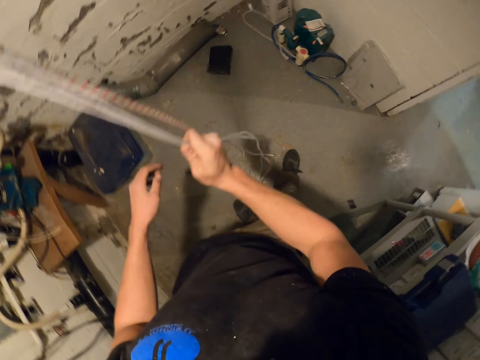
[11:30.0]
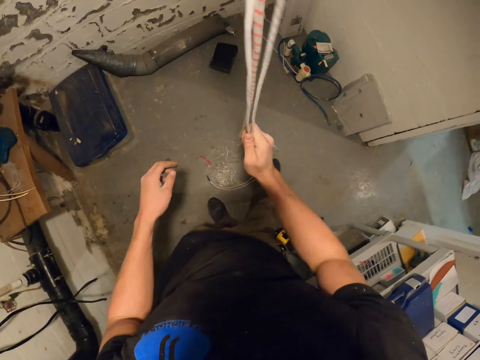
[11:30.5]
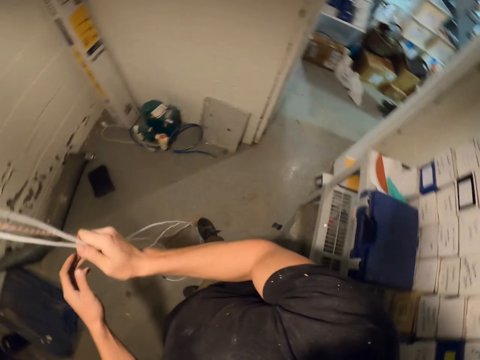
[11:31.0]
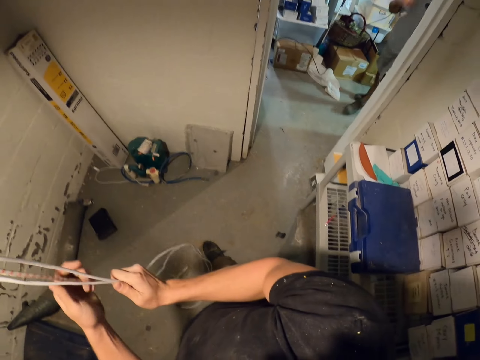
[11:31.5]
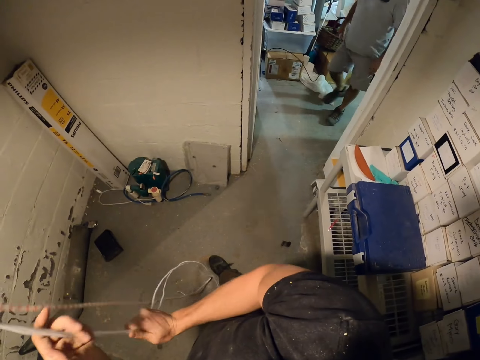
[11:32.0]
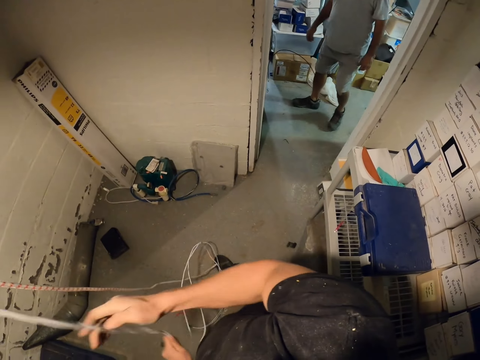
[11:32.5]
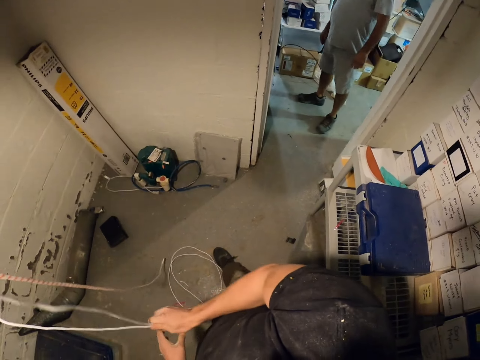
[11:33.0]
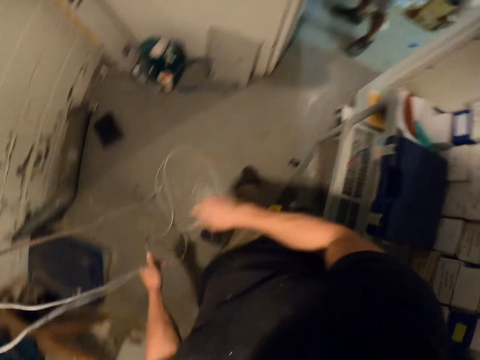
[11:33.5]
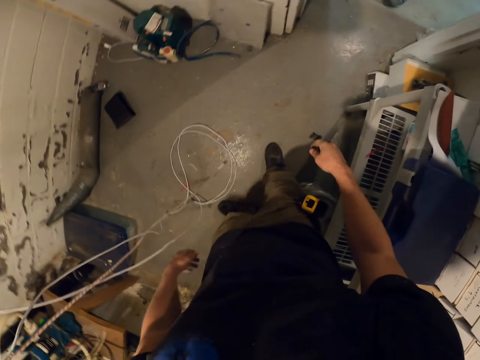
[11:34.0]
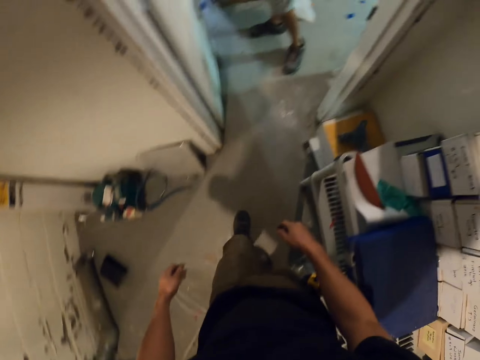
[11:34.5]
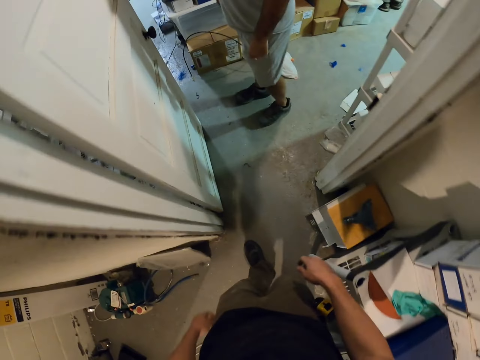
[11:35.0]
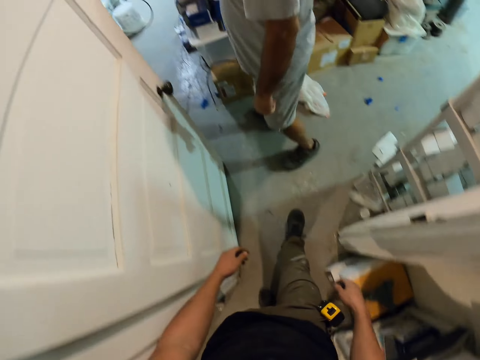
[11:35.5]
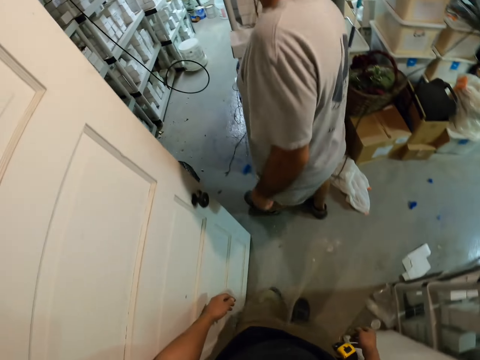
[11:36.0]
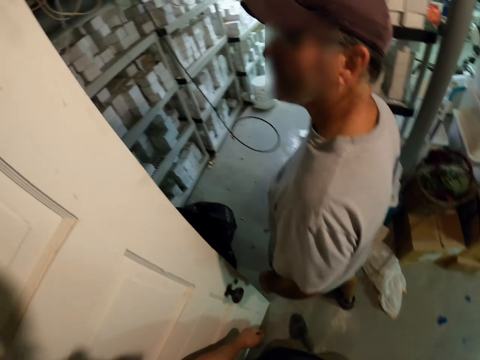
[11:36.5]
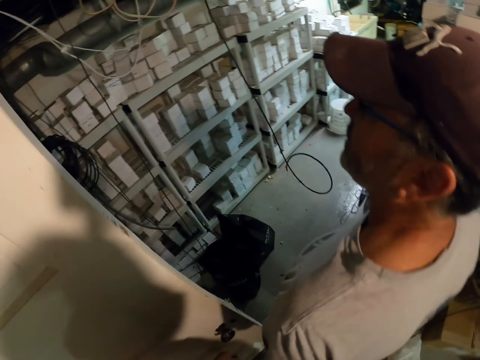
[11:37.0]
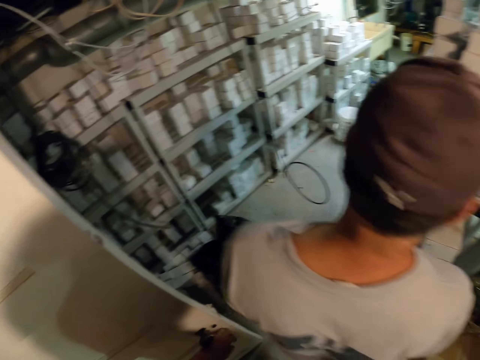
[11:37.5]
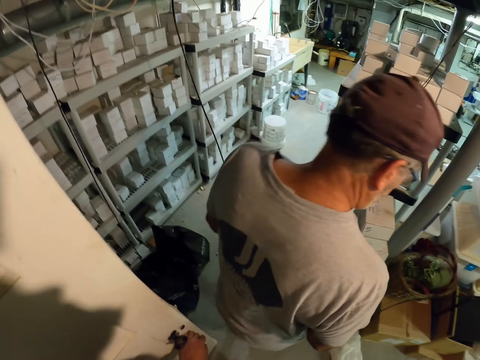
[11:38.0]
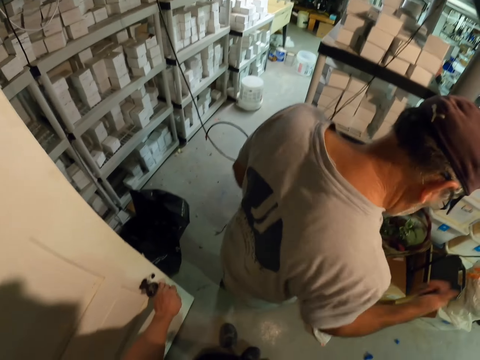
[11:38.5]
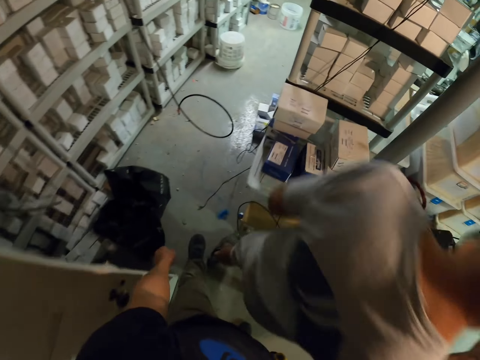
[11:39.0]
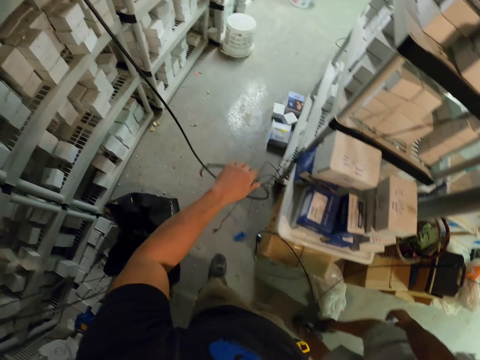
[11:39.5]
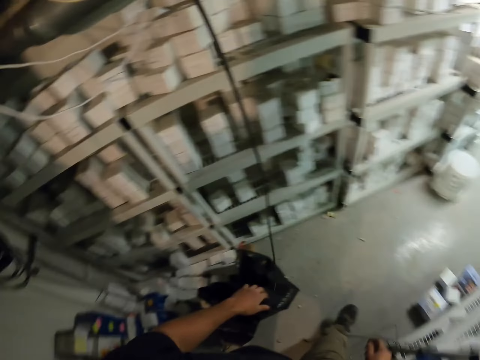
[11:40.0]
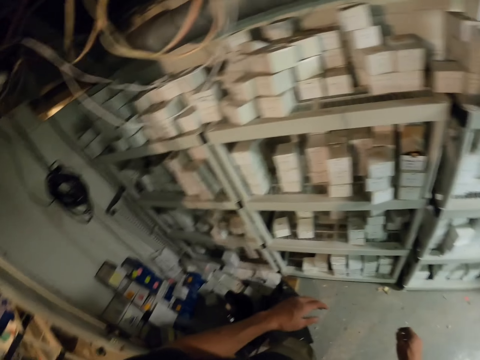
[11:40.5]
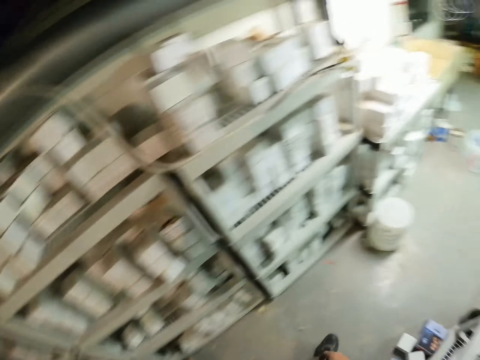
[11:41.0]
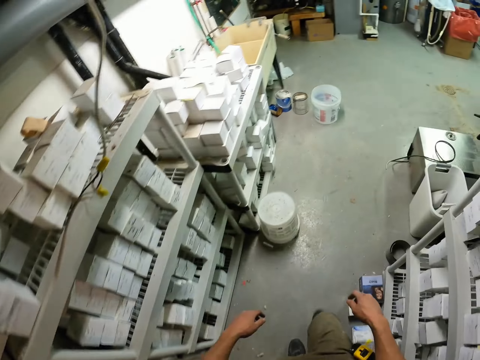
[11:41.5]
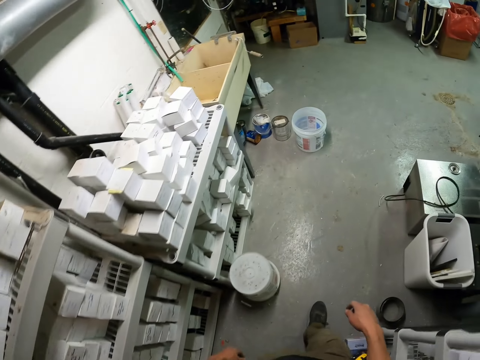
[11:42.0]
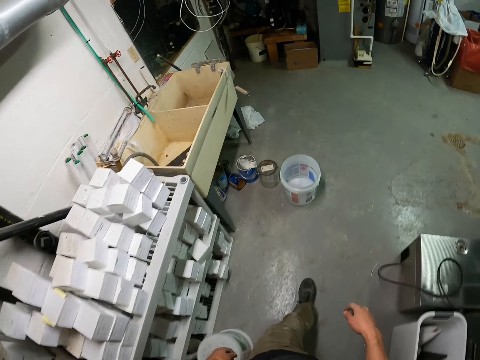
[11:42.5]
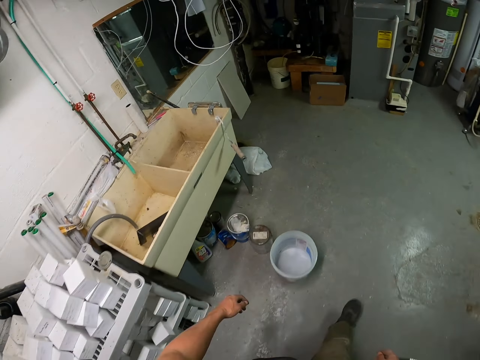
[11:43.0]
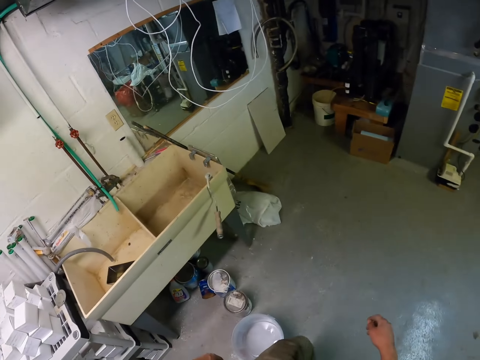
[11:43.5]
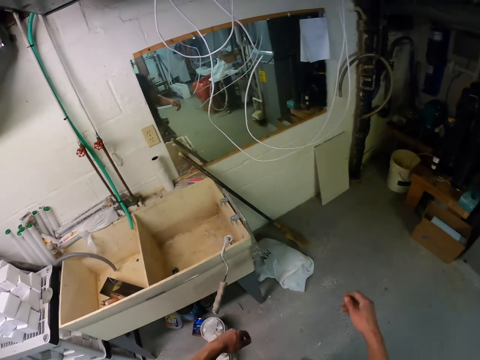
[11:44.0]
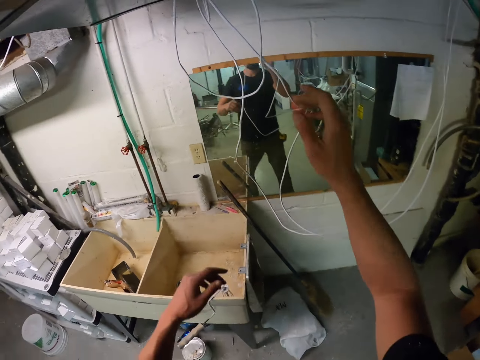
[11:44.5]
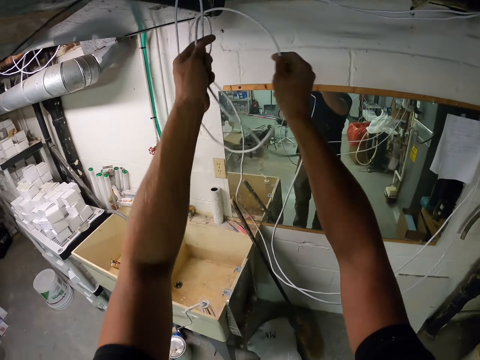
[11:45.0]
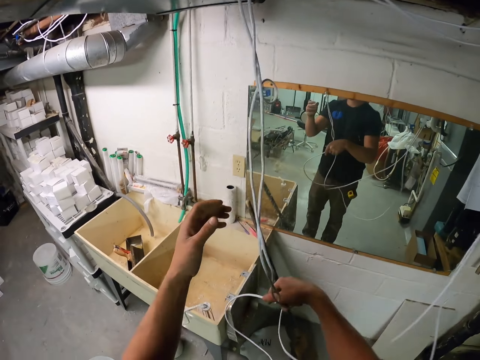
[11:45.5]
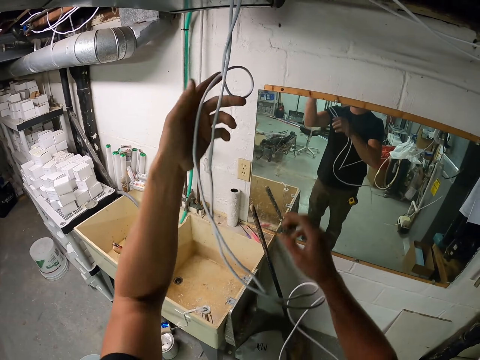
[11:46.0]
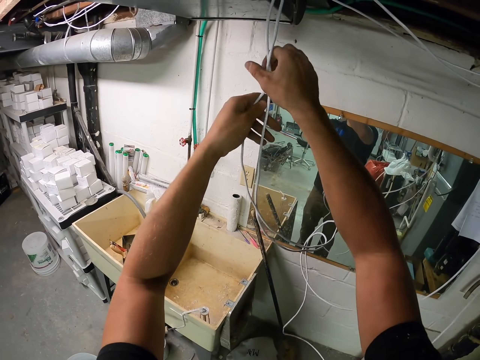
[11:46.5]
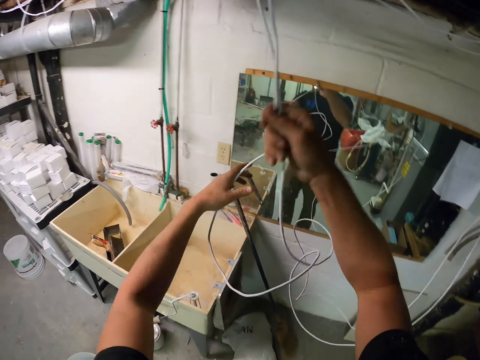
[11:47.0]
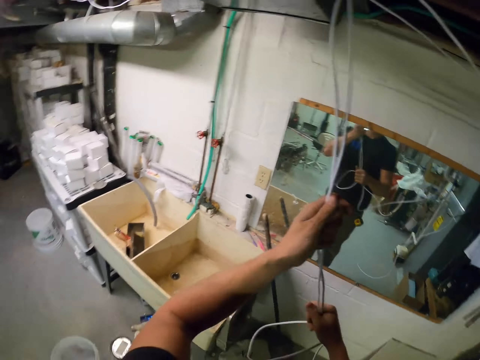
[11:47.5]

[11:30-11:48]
A man walks in. The man stands at the door. The camera wearer walks towards the door. They walk around the building. The man looks around. The camera wearer holds the wire or cable. They walk around the room. They hold the wire. They unfold the wire. They pull the cables.

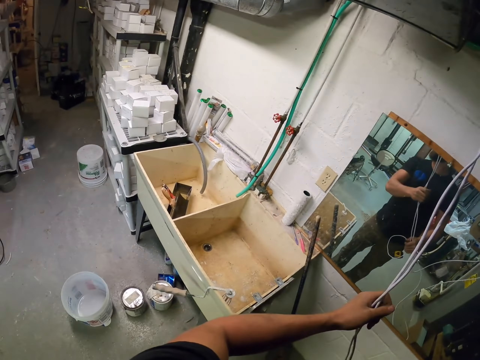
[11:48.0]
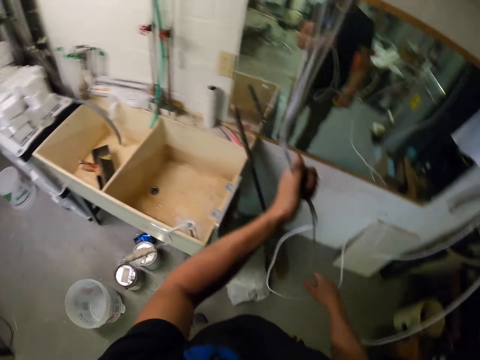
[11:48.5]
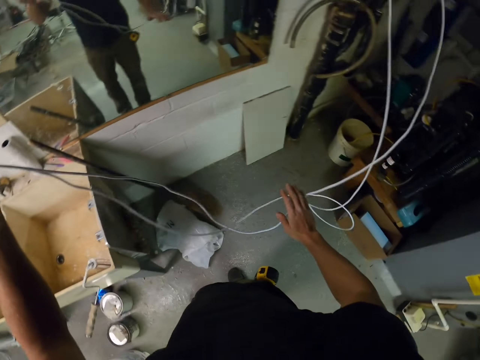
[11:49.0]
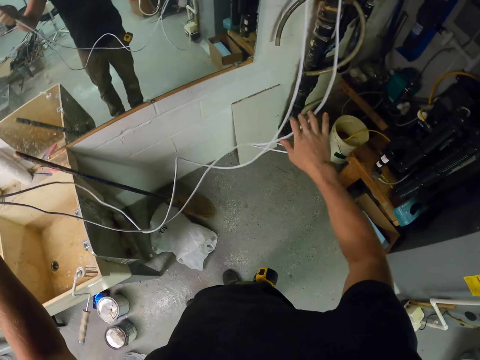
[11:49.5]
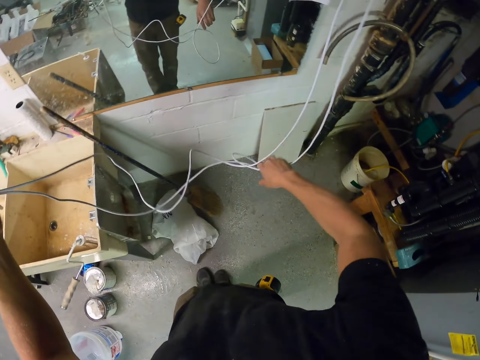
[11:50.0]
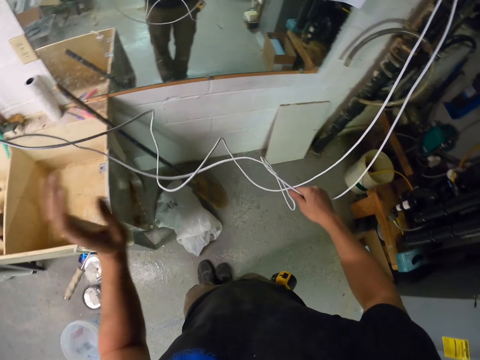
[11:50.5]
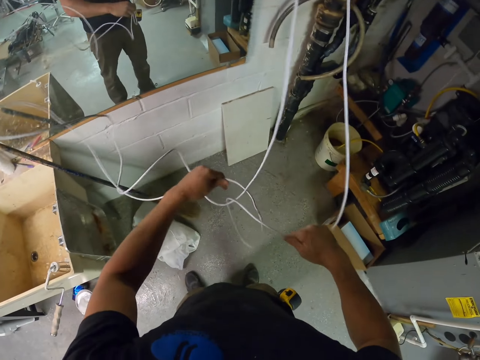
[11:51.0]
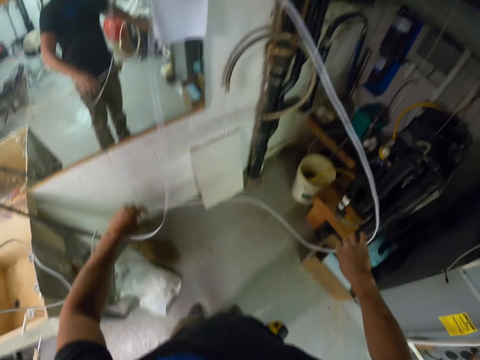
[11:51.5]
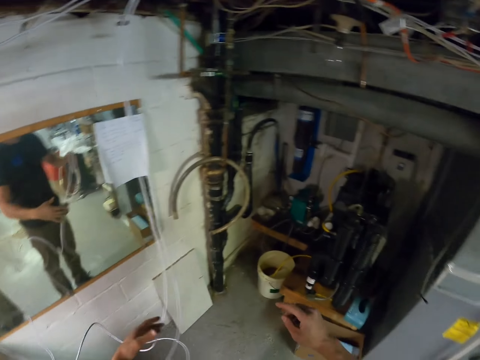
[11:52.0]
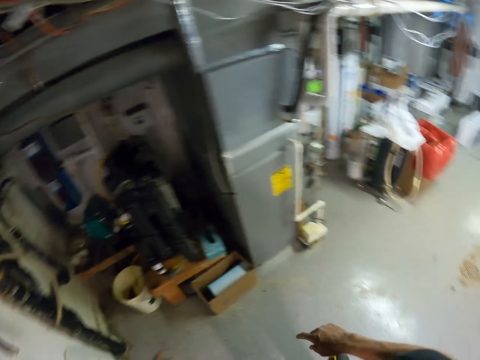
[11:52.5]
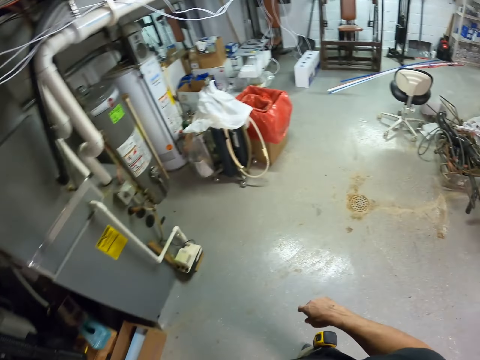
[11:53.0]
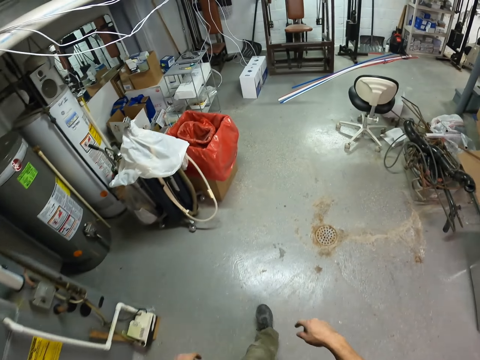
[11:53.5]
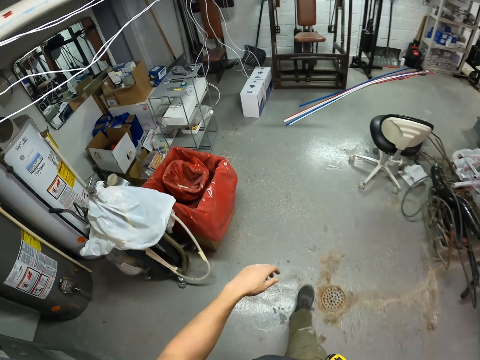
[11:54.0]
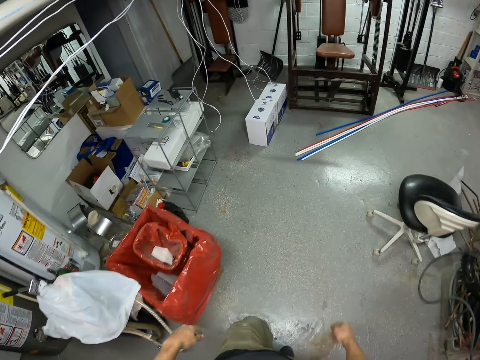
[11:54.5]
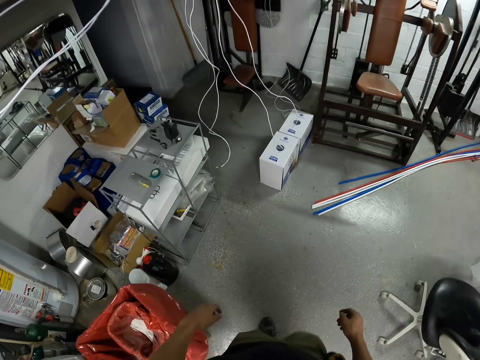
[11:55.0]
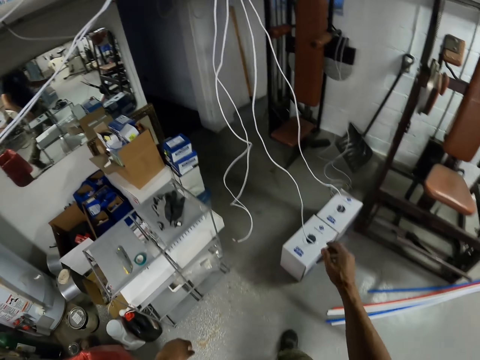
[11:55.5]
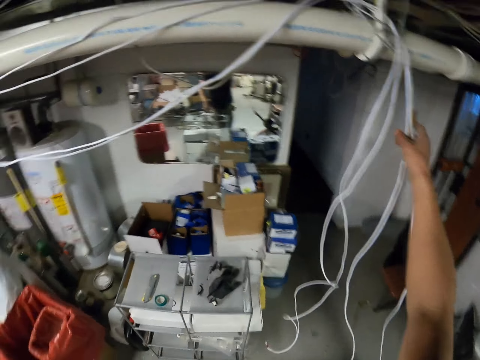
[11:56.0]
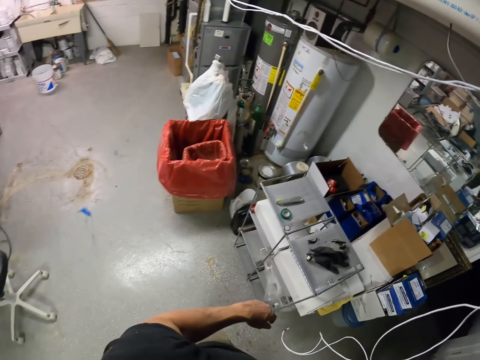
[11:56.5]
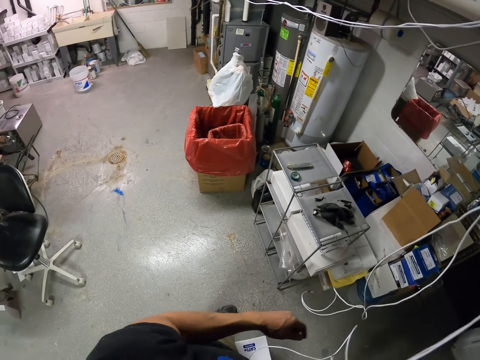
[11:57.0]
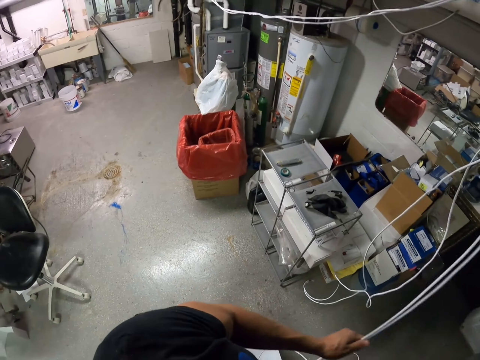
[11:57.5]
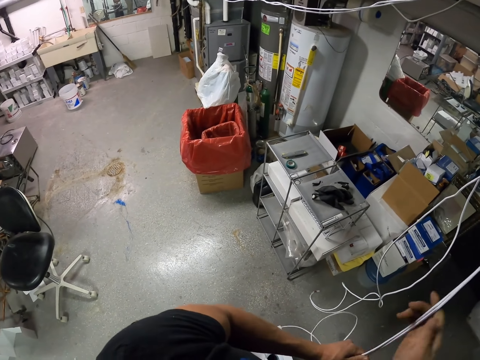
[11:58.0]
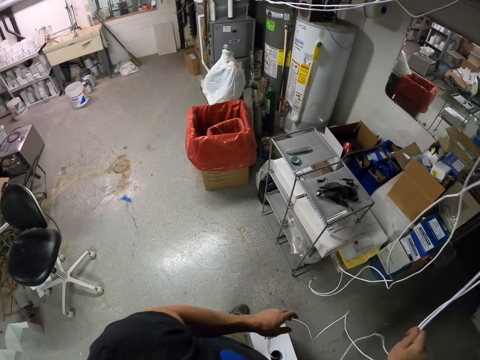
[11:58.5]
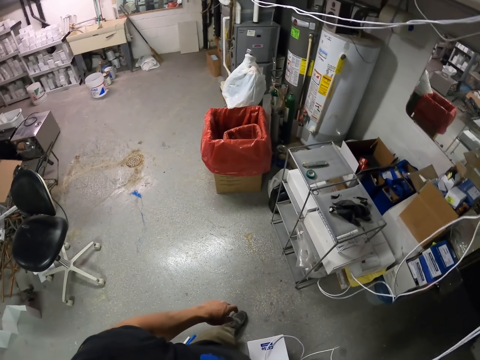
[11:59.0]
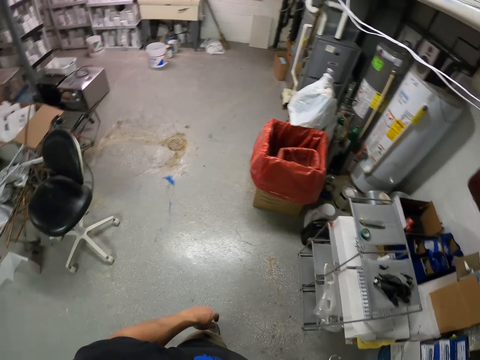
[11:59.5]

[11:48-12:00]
The camera wearer turns around. They walk around the room. They hold the wire. They look left. They shake the wire. They pull the cables.
